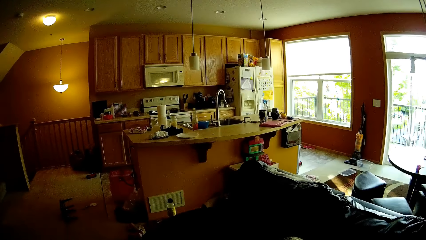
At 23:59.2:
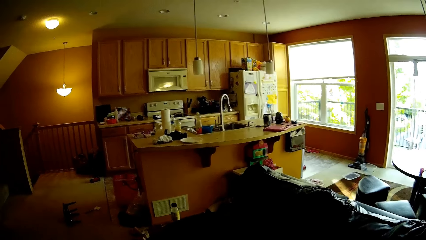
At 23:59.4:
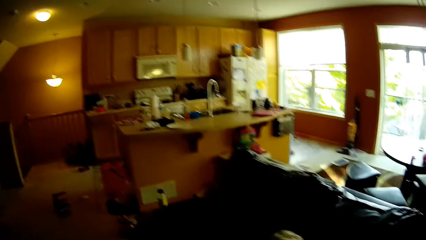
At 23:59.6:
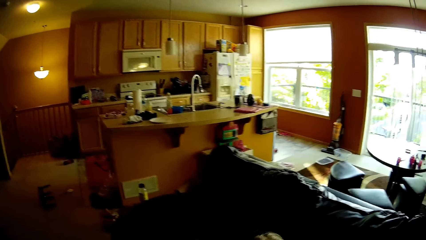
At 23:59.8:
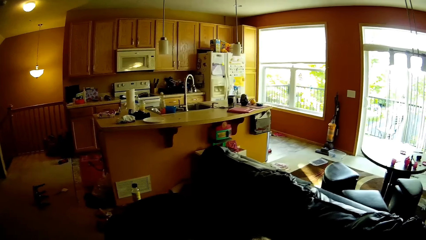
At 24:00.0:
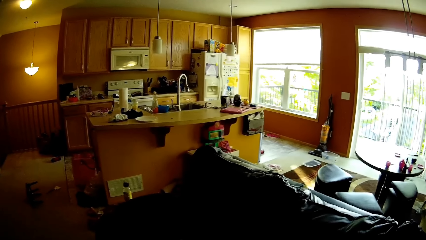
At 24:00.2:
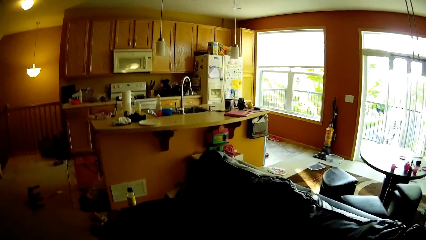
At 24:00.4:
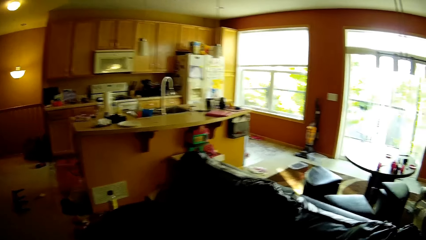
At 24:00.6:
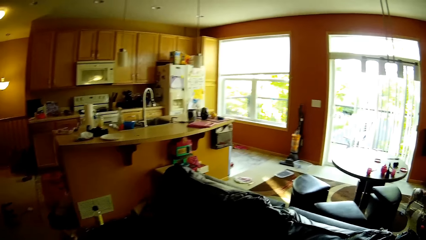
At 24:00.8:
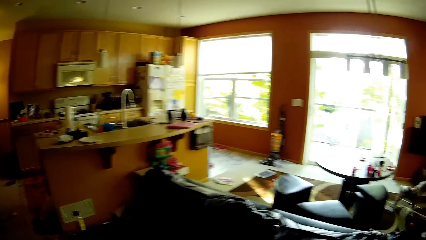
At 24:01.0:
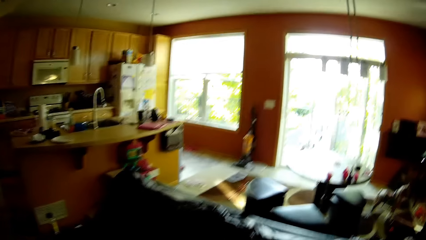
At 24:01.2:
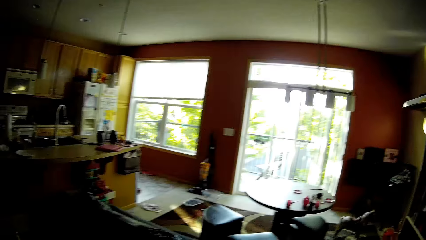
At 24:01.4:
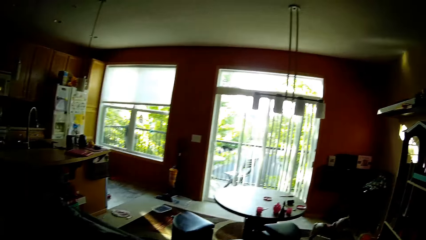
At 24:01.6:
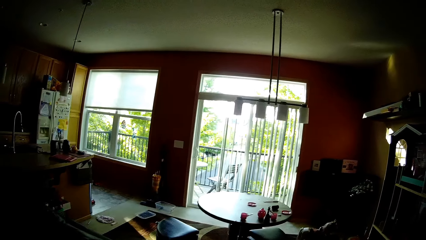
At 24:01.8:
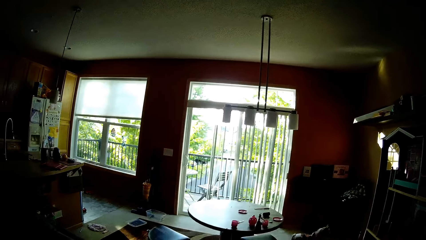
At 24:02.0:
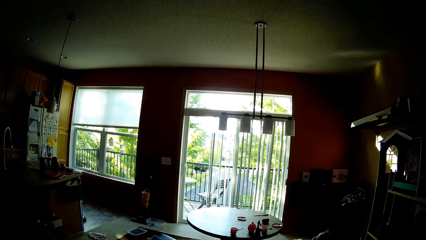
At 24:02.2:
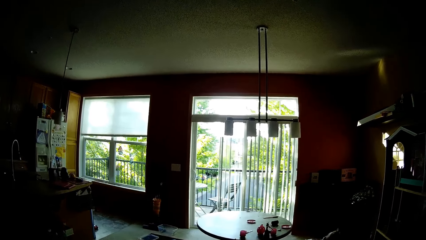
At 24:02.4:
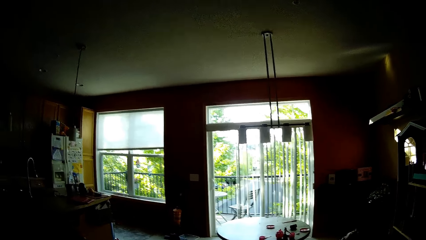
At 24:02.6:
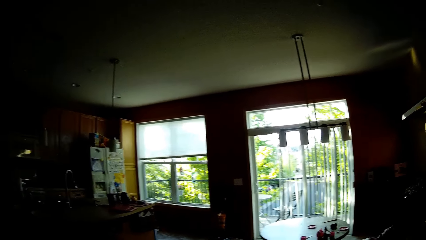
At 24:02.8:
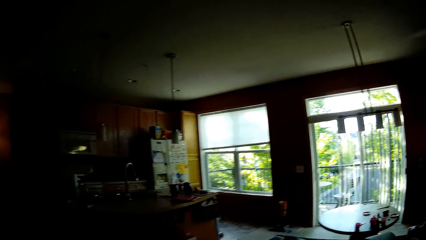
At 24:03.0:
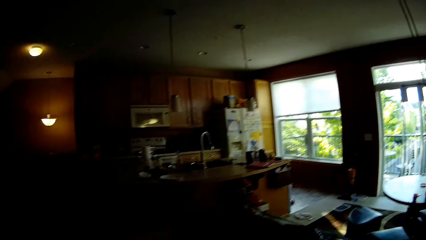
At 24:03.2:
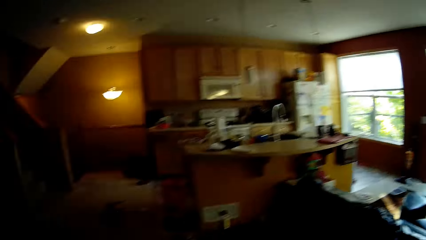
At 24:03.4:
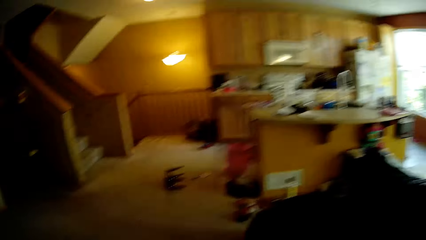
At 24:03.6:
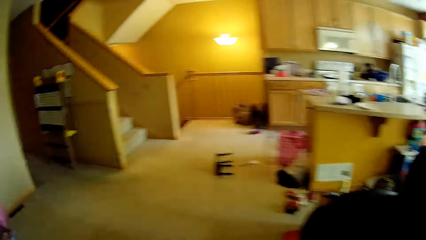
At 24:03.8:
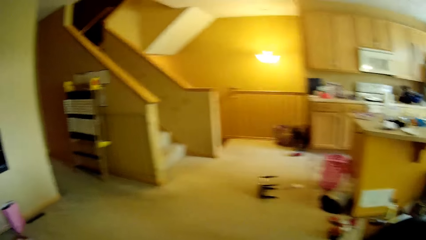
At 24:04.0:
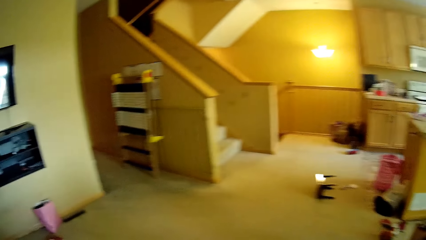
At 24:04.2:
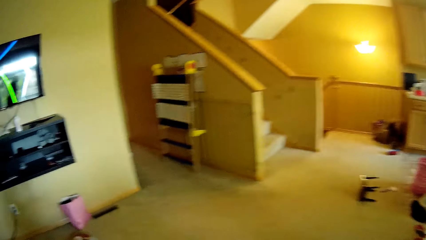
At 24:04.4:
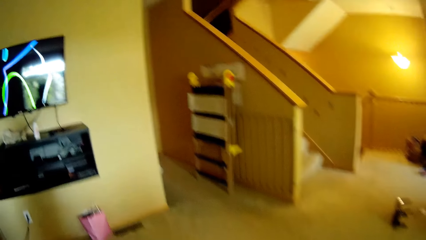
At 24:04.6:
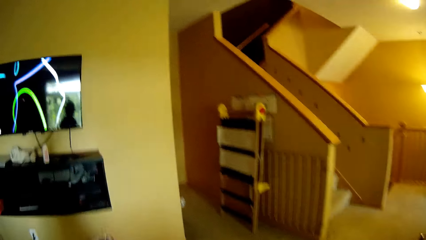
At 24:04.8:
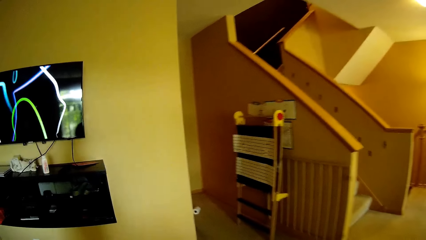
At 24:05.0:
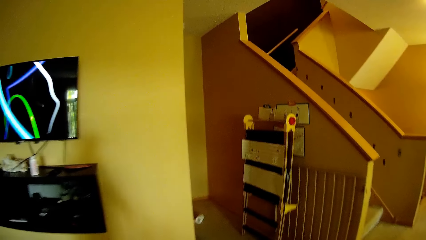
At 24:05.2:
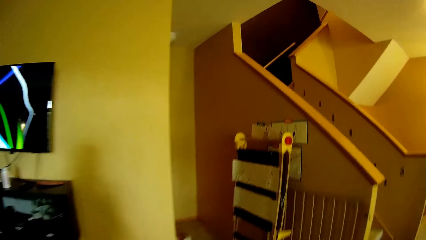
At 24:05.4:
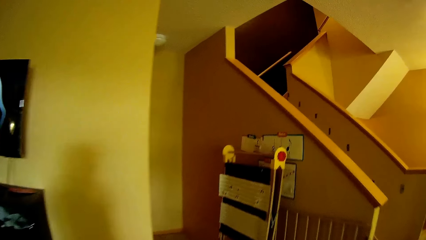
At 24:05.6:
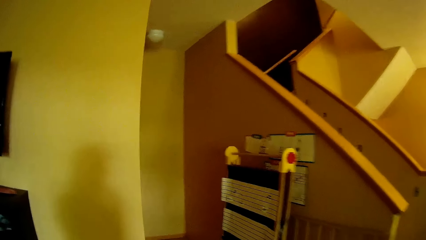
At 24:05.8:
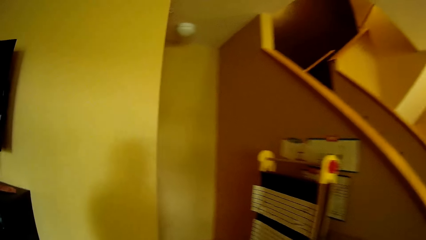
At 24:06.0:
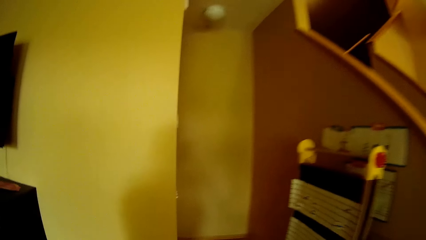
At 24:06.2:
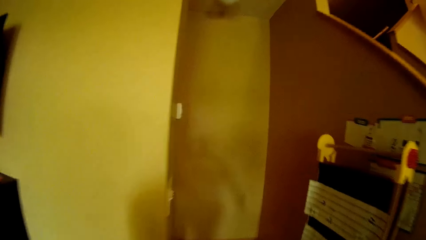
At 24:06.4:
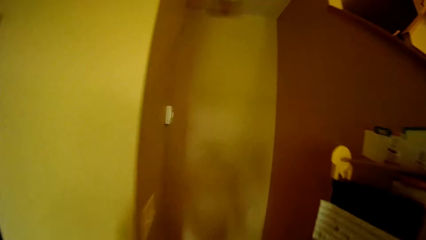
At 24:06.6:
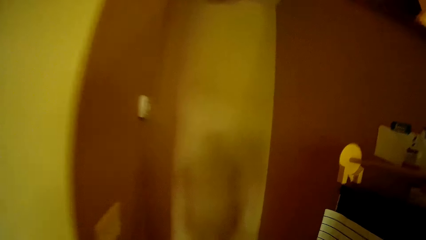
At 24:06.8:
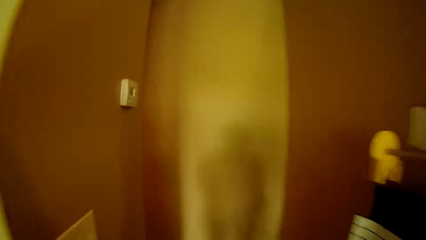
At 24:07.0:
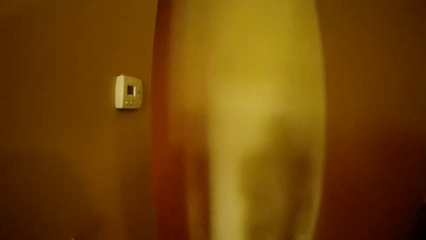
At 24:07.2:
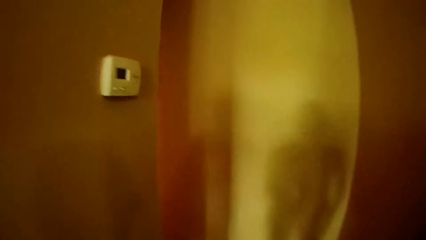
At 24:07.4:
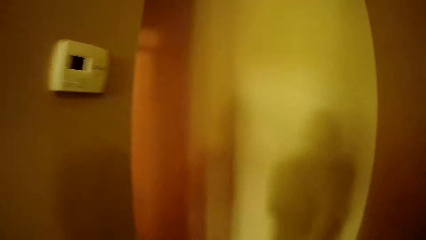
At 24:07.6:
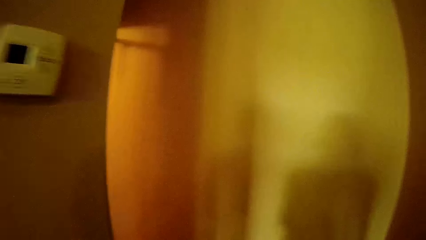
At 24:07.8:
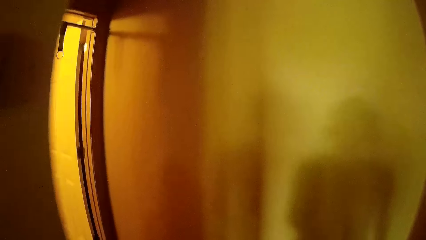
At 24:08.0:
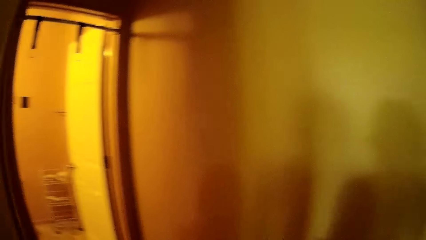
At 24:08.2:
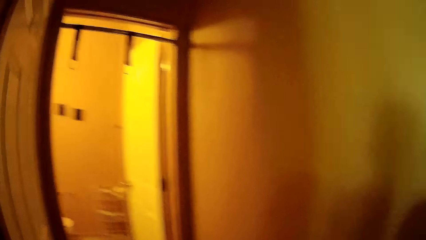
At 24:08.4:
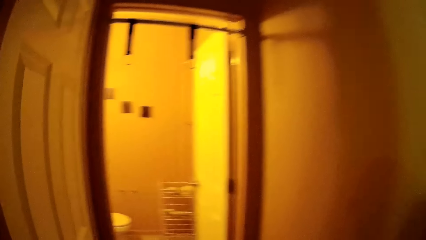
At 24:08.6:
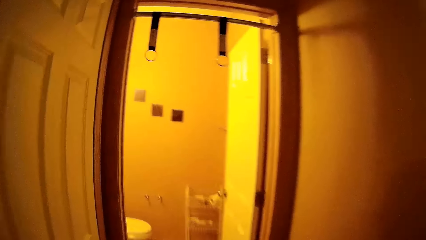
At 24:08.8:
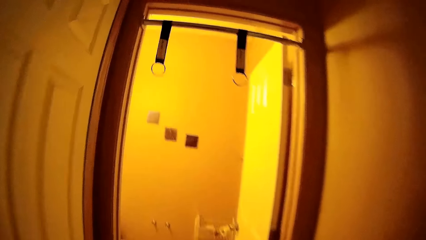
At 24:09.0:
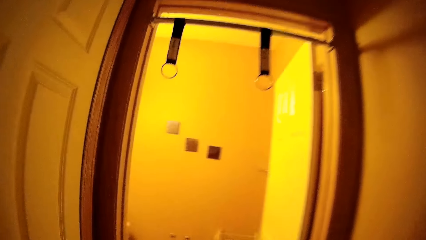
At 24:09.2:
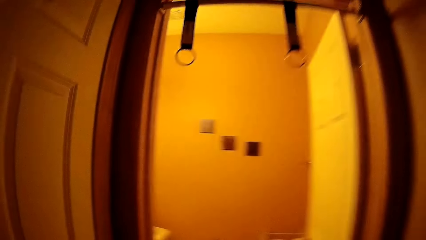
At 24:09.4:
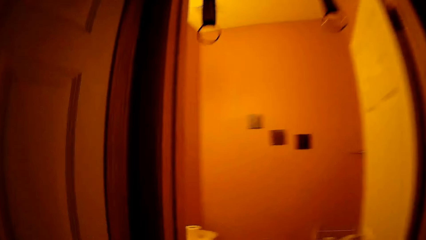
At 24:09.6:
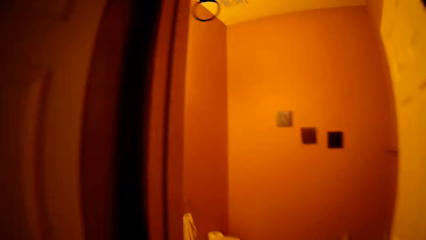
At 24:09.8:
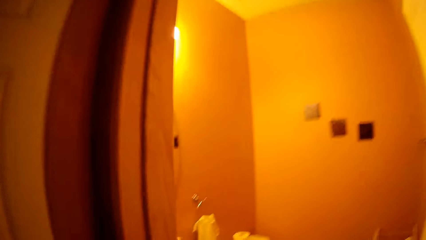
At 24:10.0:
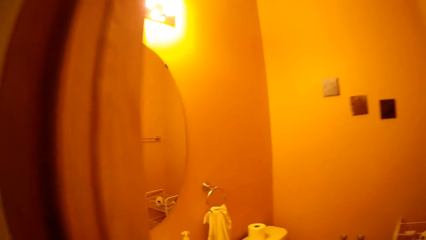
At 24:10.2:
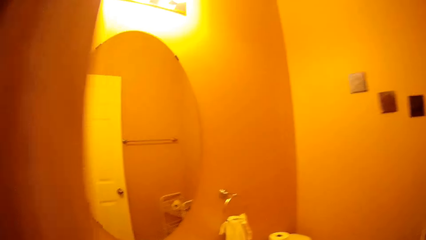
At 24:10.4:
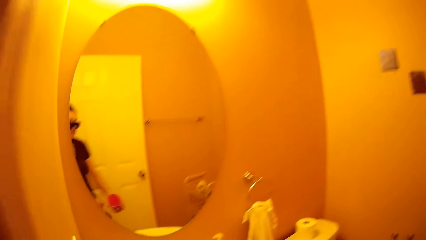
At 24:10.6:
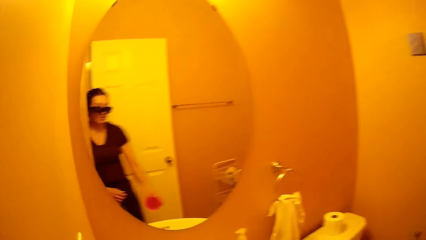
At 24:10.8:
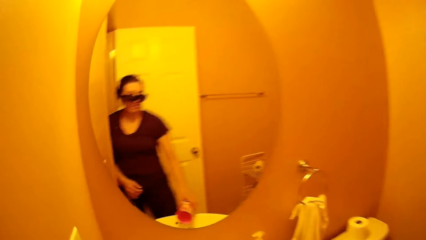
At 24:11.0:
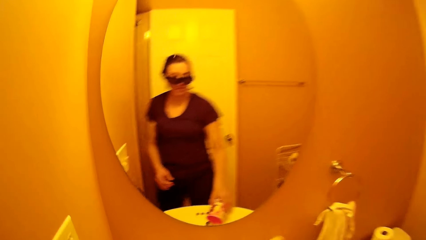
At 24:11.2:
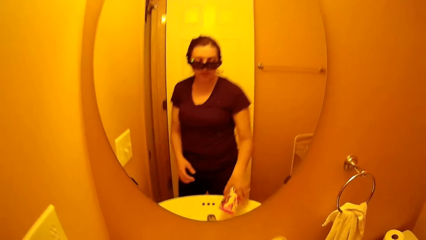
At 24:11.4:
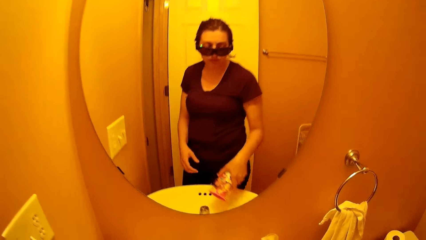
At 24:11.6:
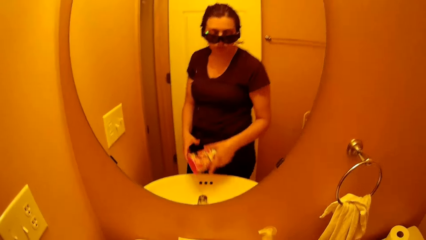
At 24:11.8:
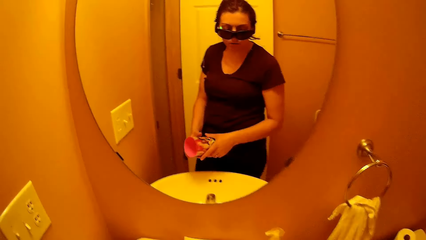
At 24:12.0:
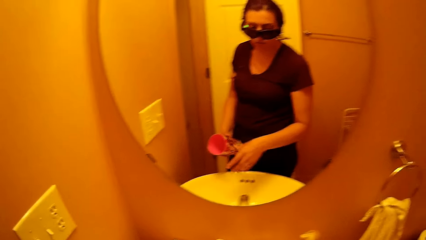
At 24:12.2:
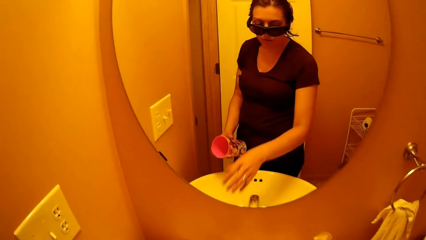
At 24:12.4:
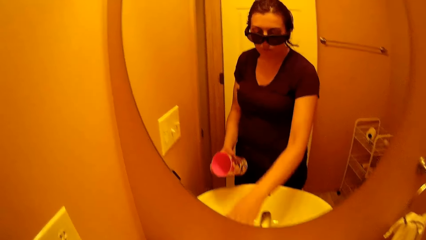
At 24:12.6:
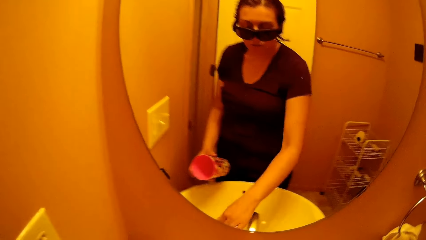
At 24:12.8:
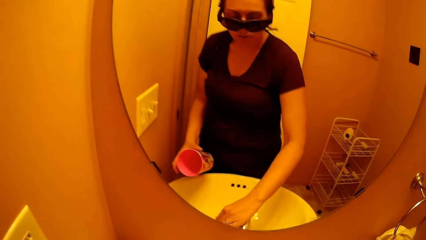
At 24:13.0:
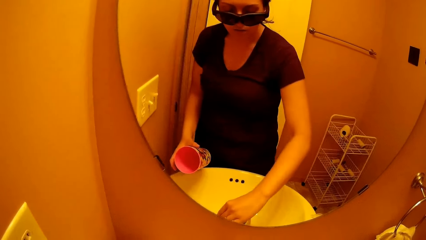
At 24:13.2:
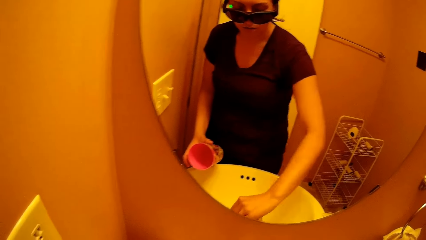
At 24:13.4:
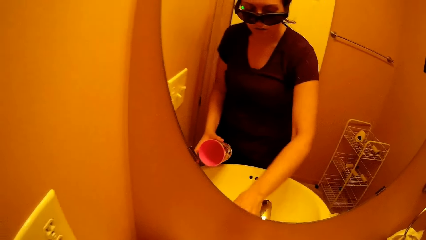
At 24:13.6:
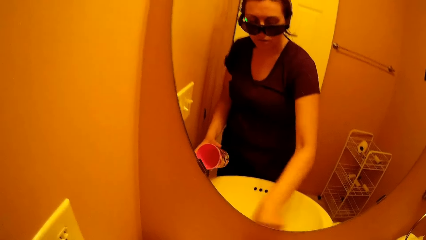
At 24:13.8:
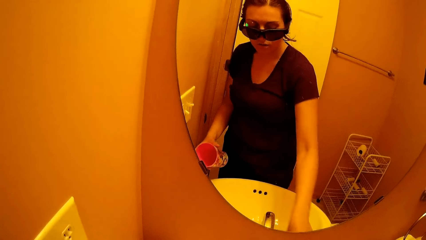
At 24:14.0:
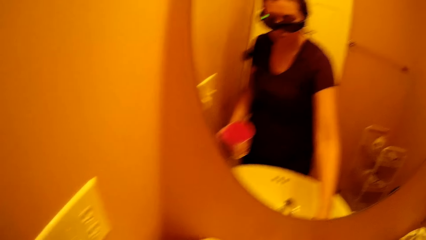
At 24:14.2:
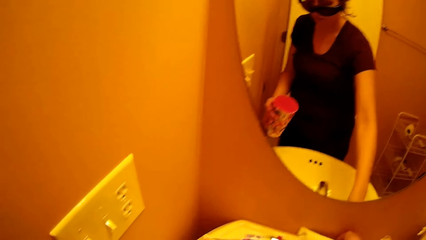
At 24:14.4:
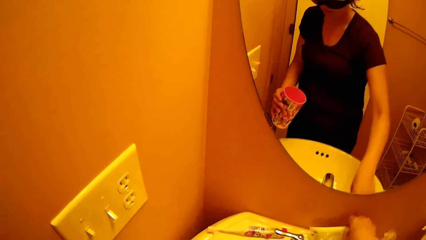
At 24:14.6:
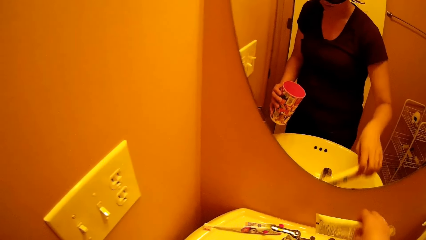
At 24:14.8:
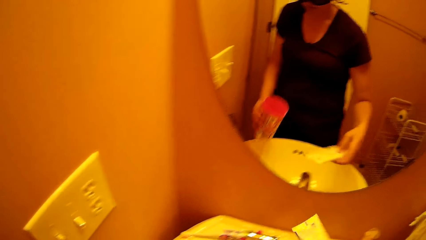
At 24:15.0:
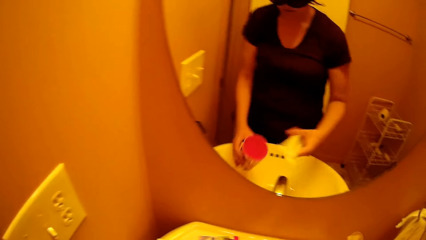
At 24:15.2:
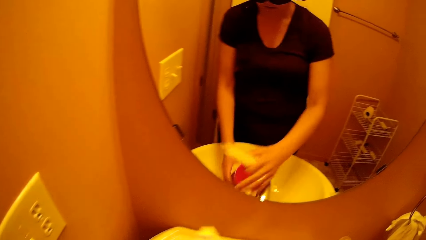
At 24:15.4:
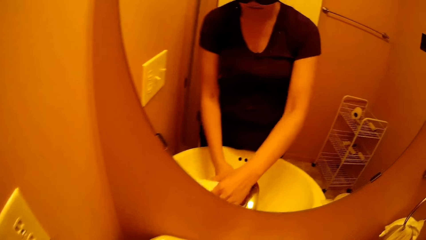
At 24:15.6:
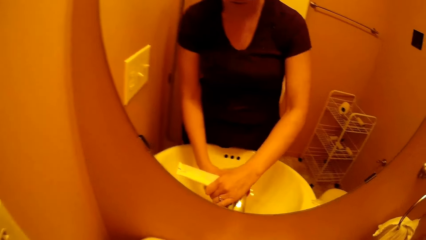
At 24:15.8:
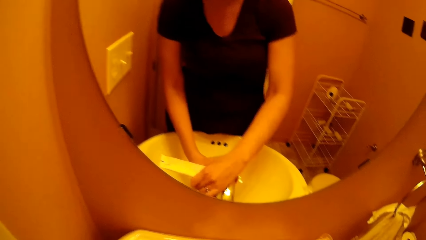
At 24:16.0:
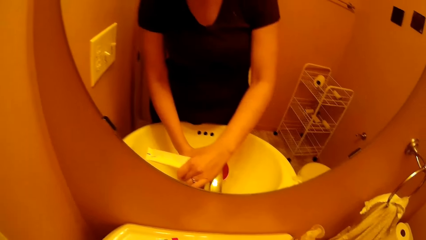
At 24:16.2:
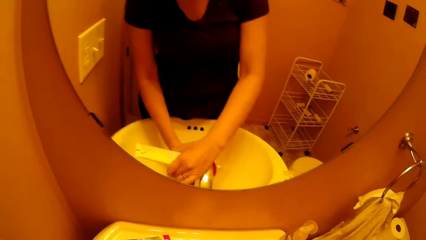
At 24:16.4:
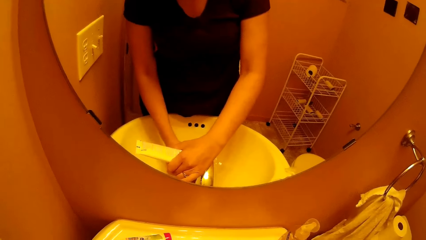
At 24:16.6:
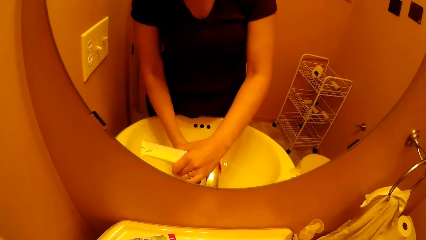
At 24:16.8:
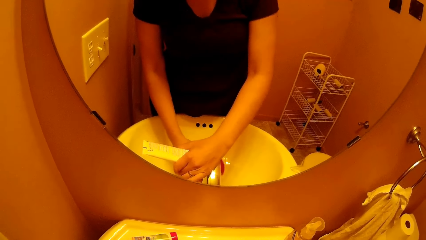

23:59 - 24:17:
The camera wearer moves to the toilet. She pours water into the sink. She picks up a toothpaste or liquid soap from a wall hung basin or sink with her right hand. She fills a plastic glass with water and rinses the glass with water.
